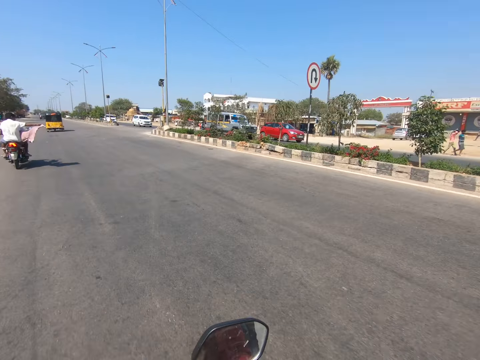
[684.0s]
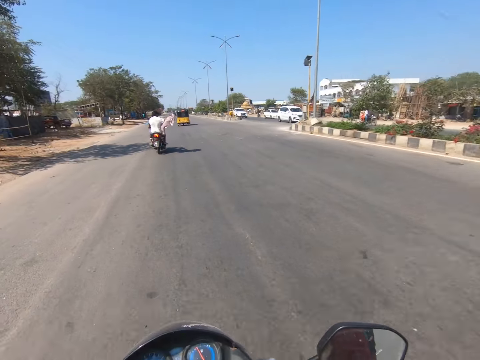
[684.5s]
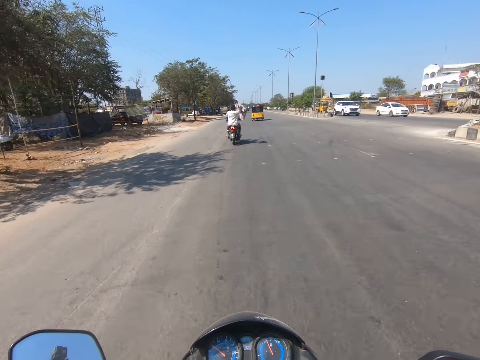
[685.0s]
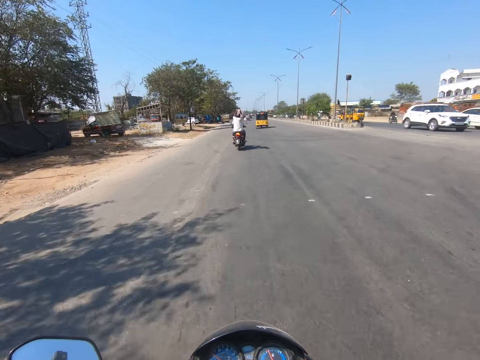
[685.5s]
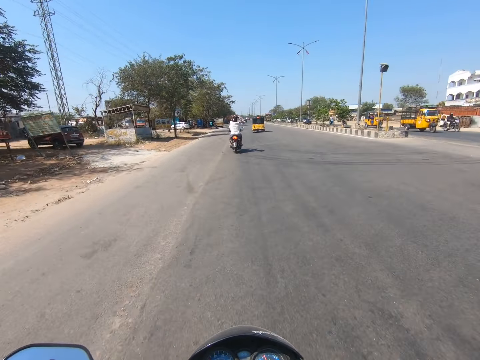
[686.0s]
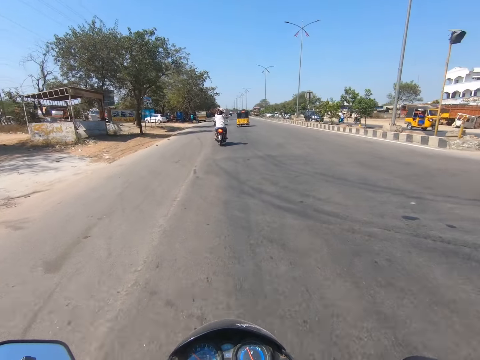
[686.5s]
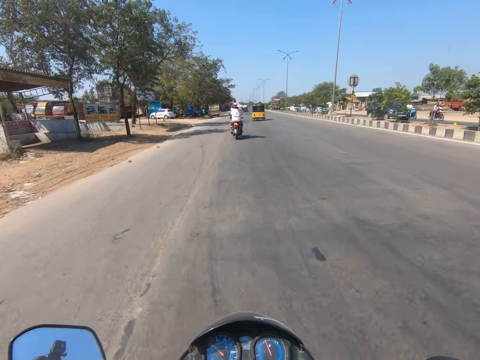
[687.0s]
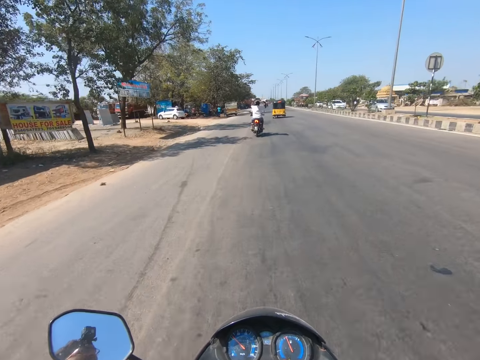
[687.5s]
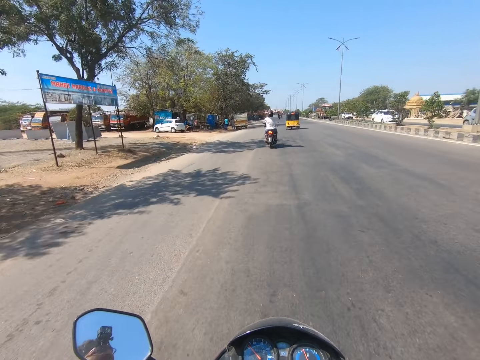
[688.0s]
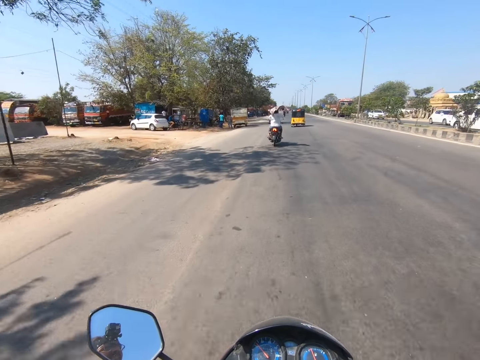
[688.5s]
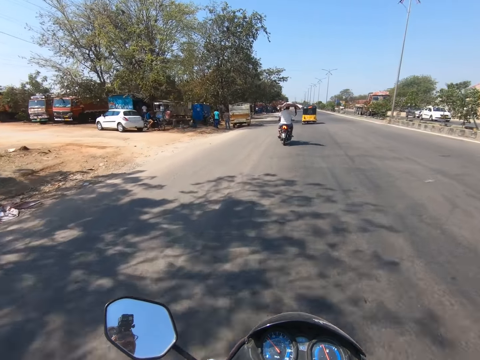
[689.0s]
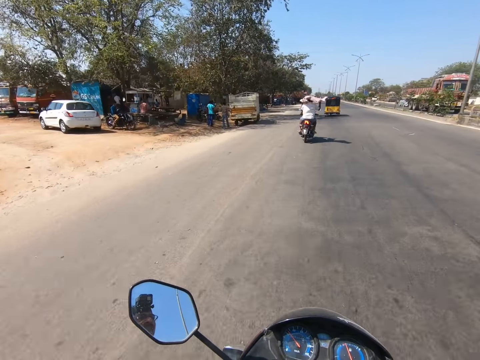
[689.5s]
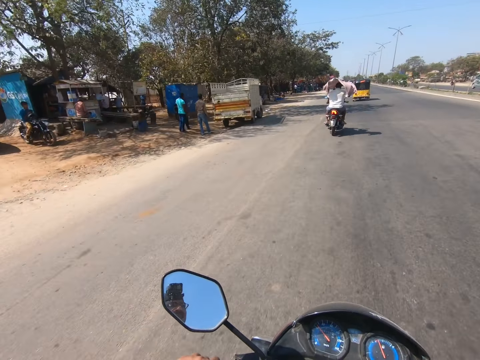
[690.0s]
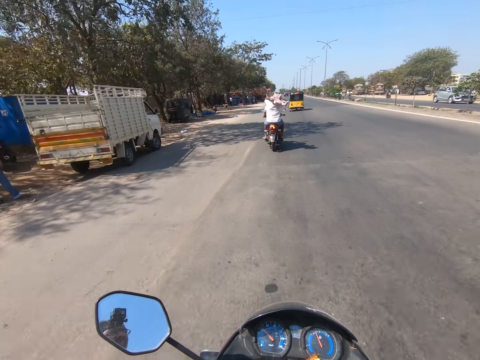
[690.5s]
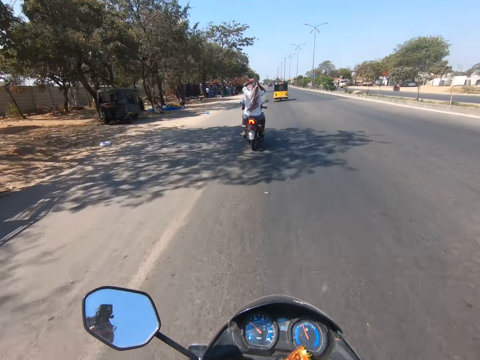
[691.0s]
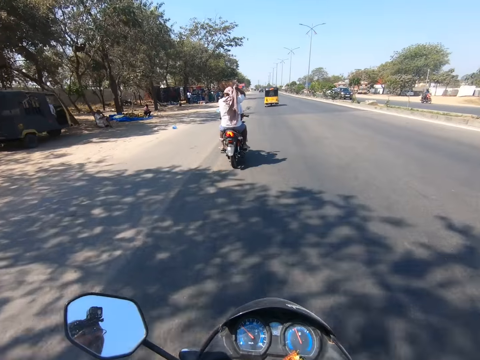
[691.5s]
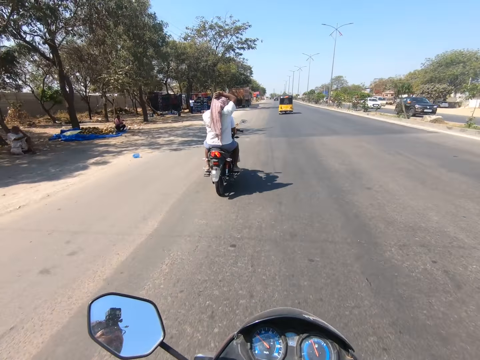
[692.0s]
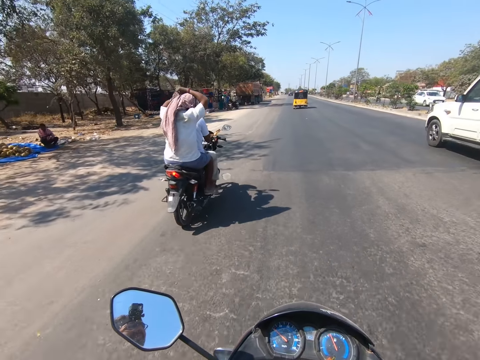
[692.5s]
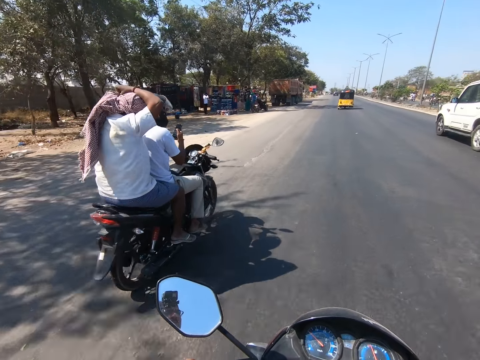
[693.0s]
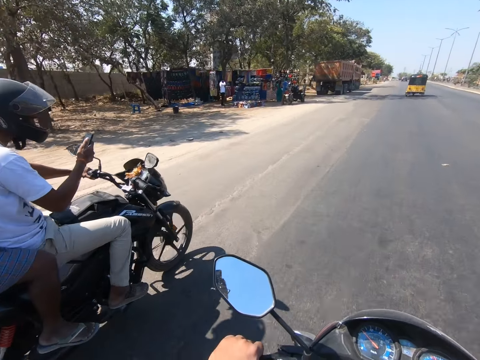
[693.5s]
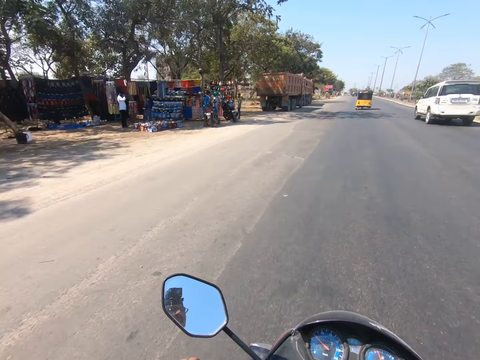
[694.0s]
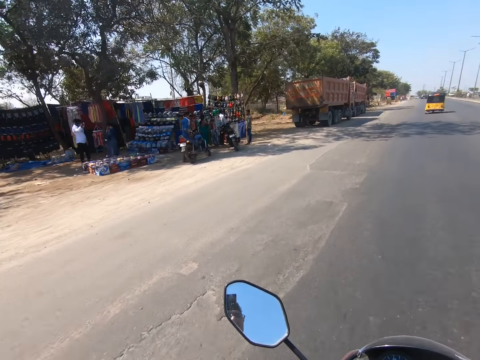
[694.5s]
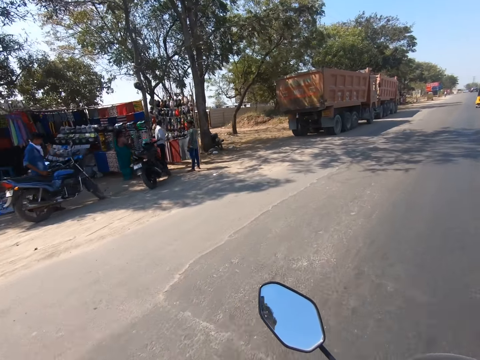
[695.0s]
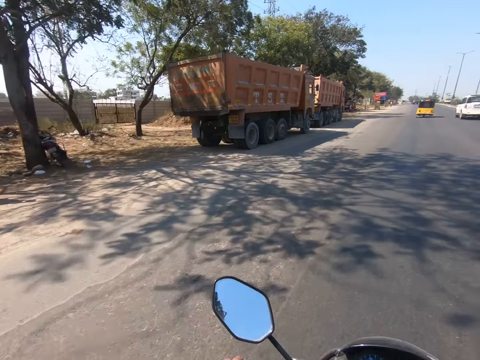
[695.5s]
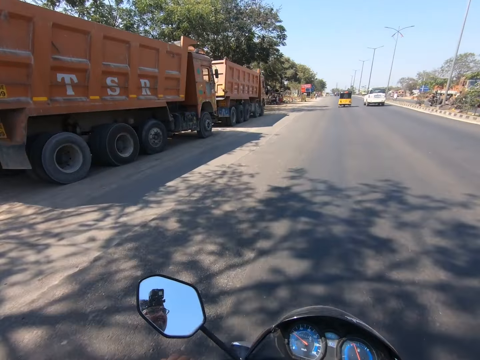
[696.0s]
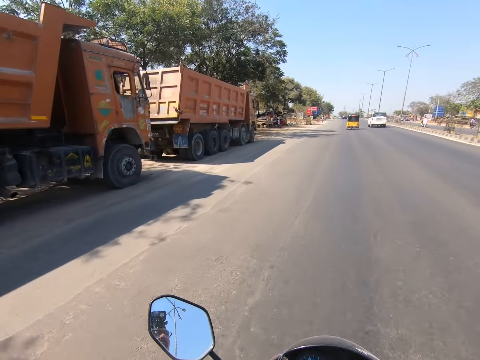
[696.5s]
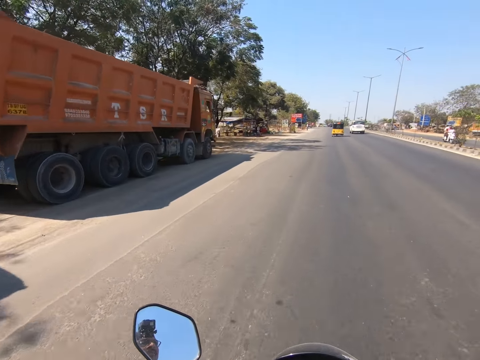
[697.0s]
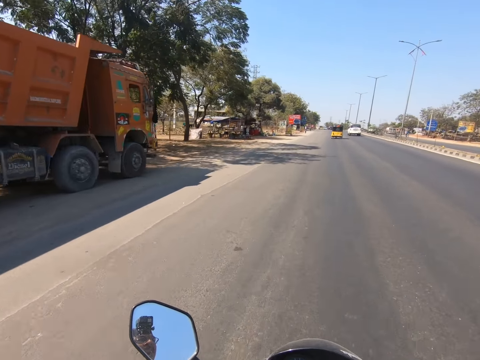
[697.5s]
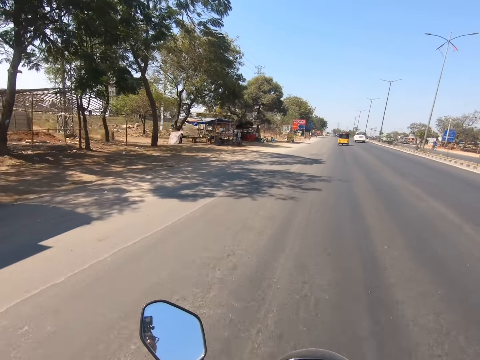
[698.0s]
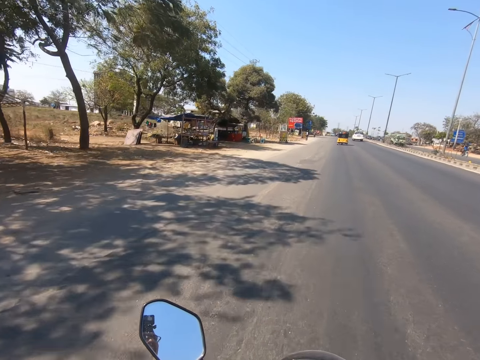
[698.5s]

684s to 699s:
A white car moves past the camera wearer. The rider holds a phone in his right hand. The camera wearer overtakes the rider.

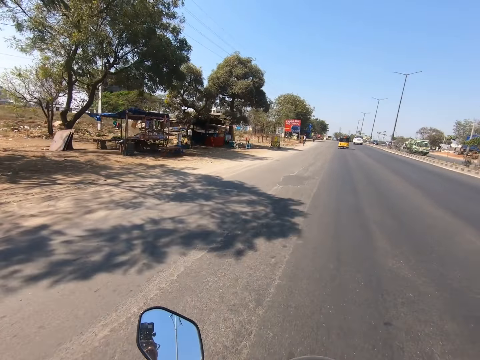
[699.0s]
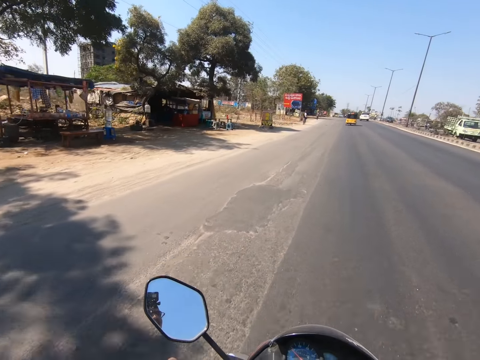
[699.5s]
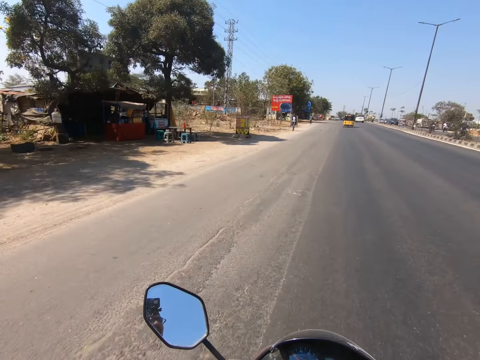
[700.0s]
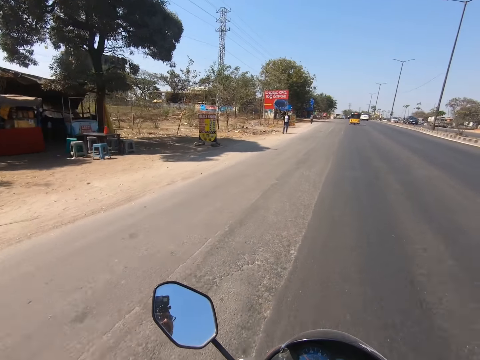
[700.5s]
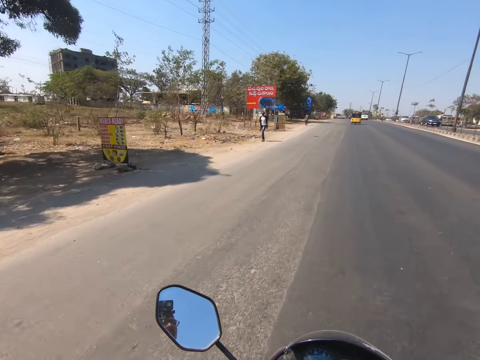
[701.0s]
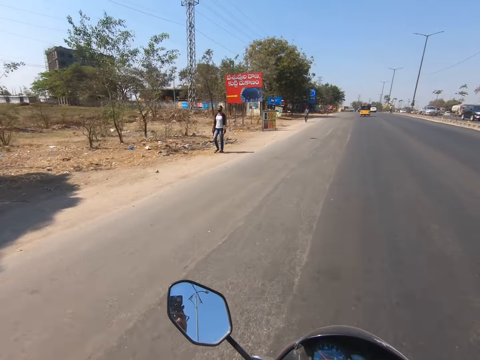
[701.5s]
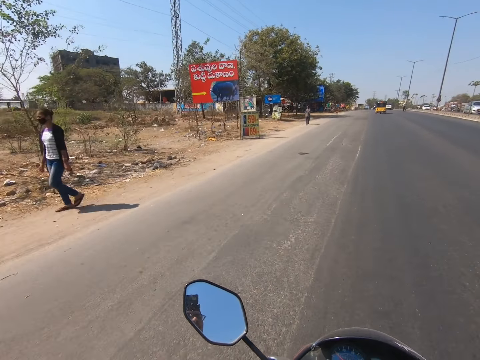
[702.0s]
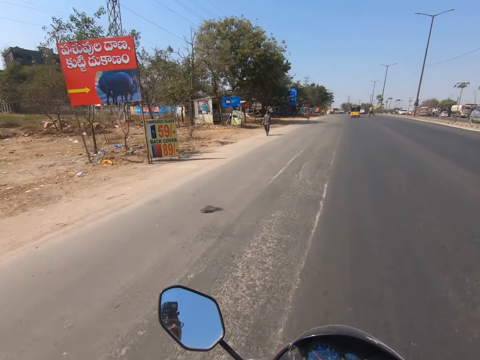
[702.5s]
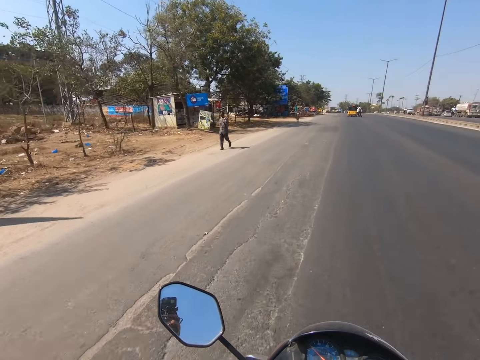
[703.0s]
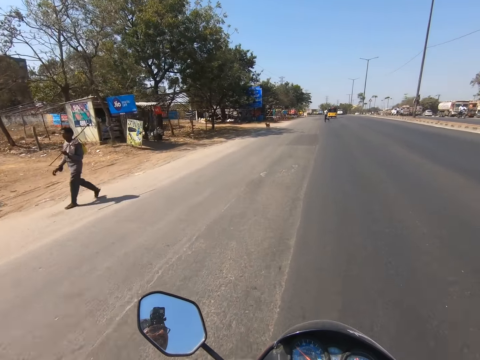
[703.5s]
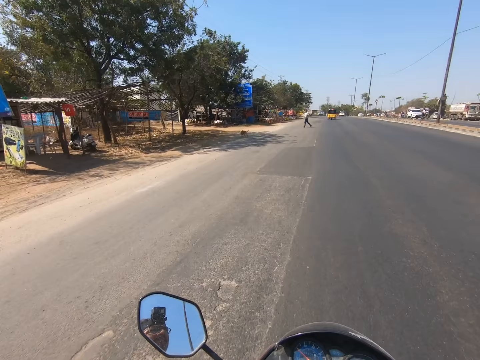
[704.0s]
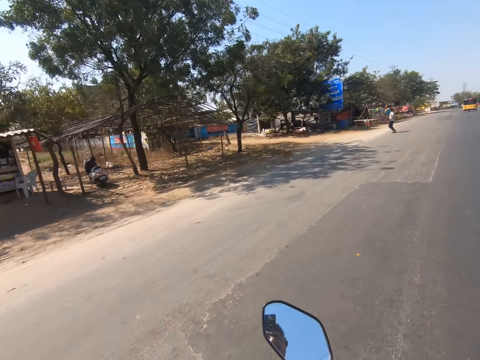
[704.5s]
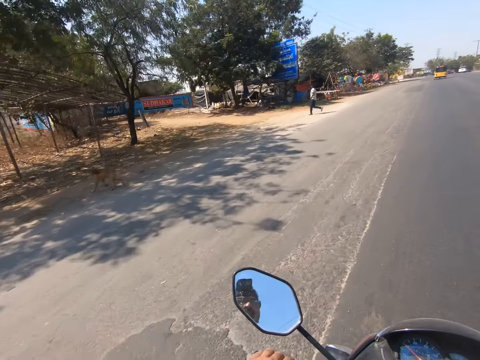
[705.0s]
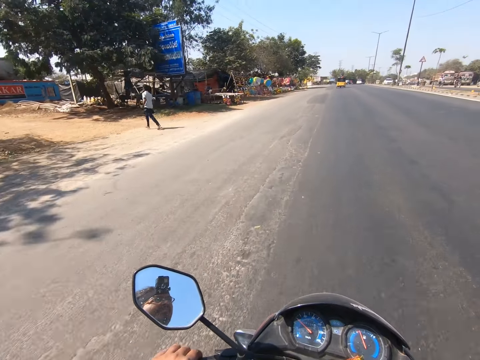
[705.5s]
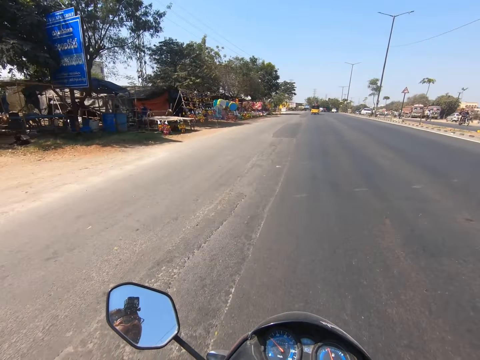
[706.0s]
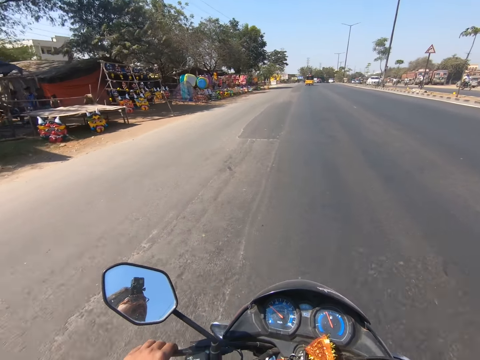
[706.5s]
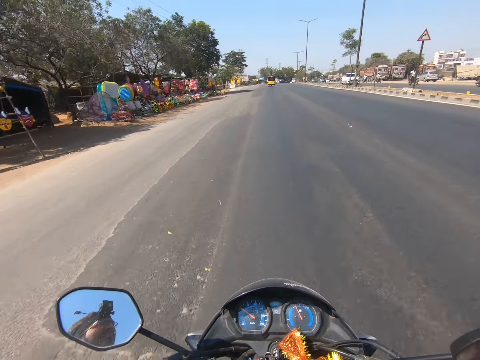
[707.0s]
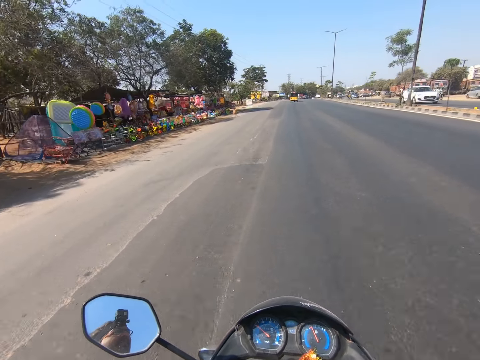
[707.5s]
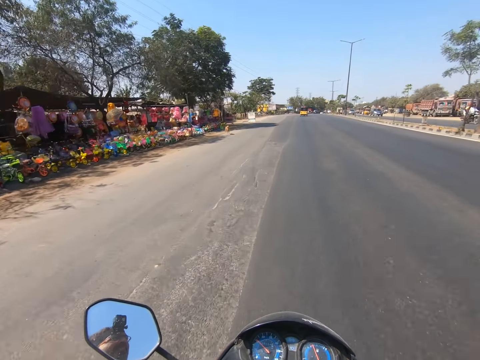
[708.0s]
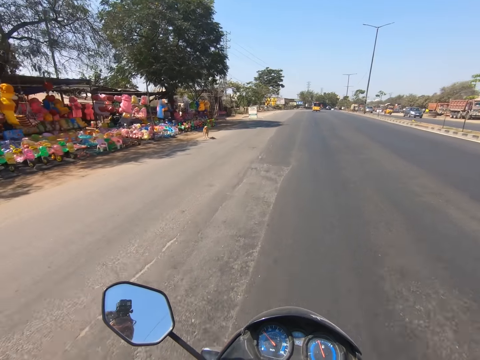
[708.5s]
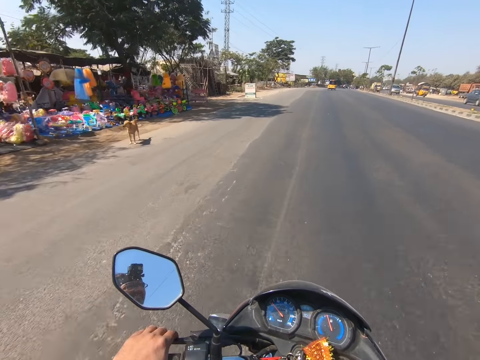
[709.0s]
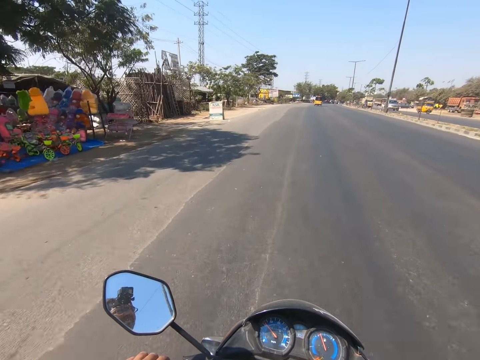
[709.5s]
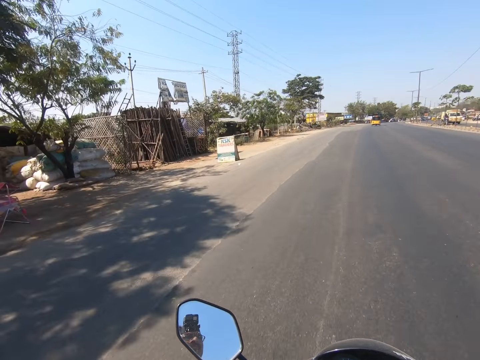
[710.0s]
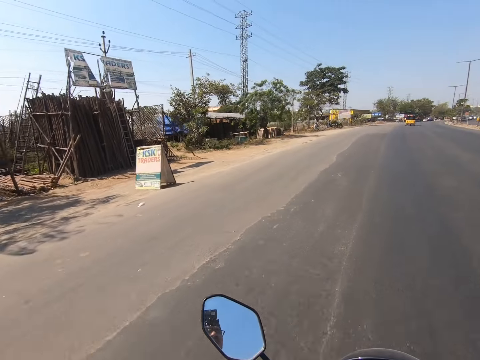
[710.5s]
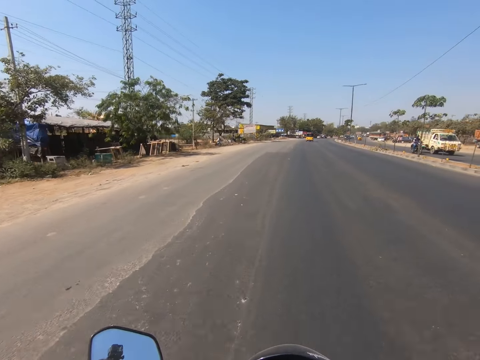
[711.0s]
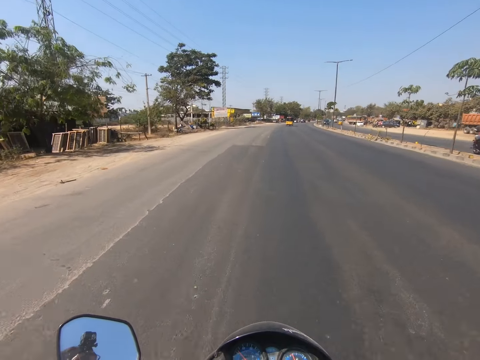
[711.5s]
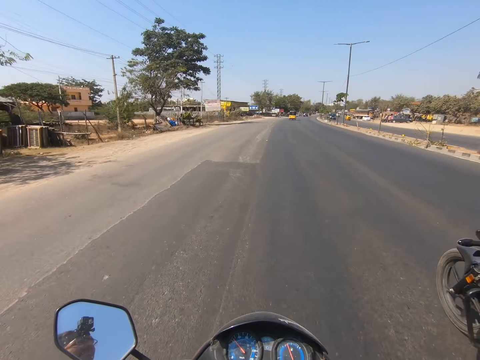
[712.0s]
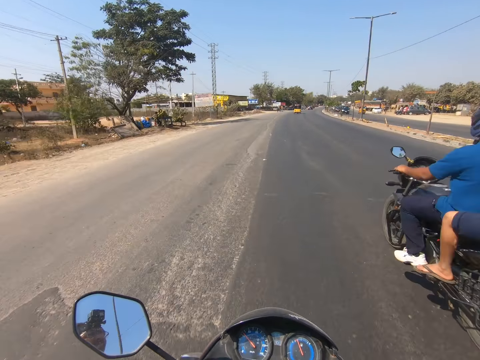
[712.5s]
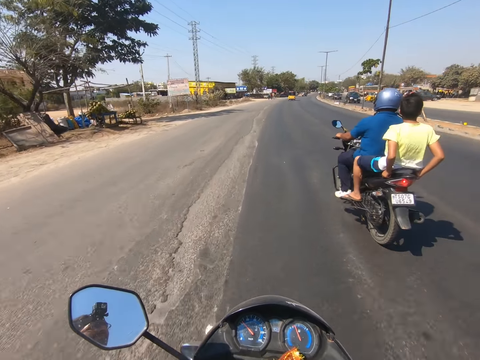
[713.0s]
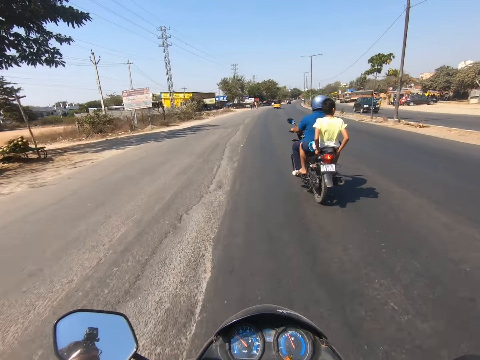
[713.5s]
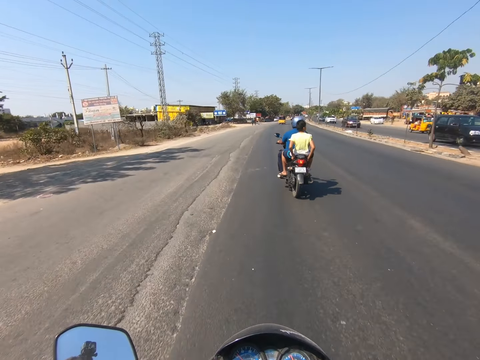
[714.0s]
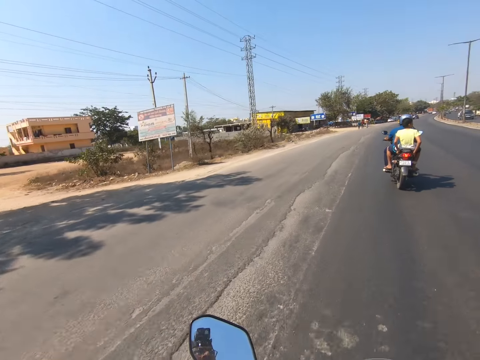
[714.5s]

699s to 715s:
The camera wearer drives past a man. They drive past another man. A rider moves past them.
